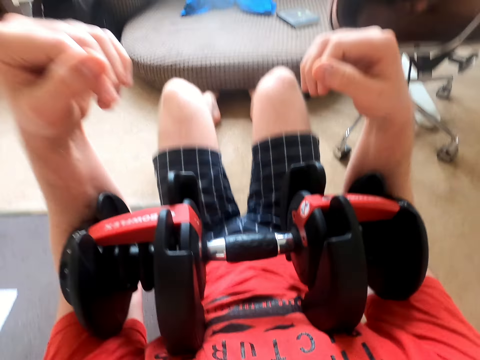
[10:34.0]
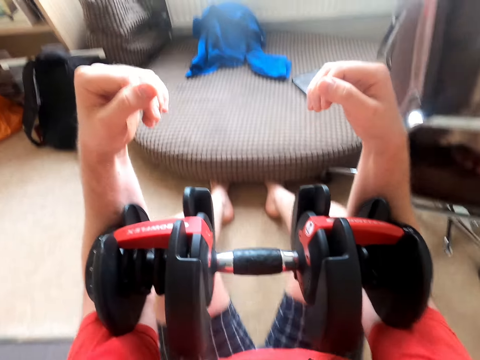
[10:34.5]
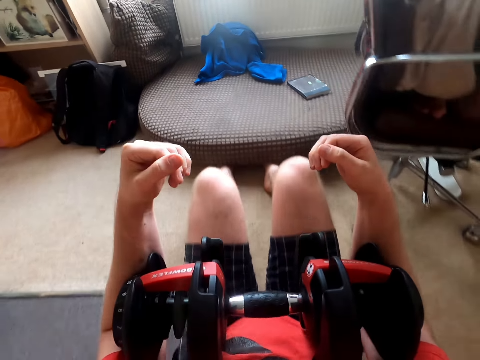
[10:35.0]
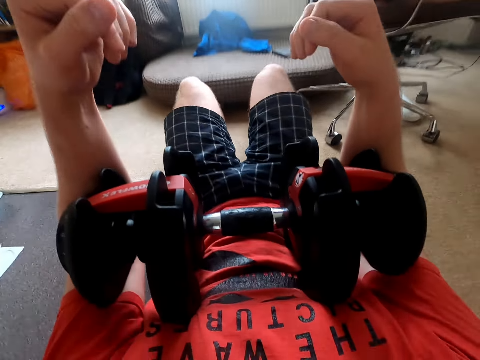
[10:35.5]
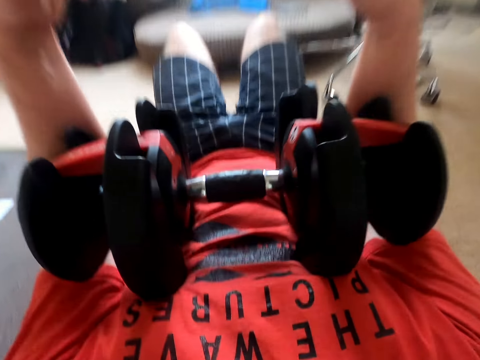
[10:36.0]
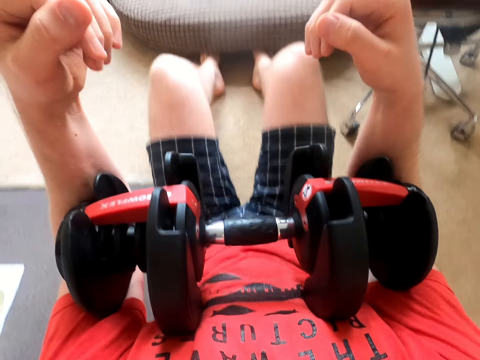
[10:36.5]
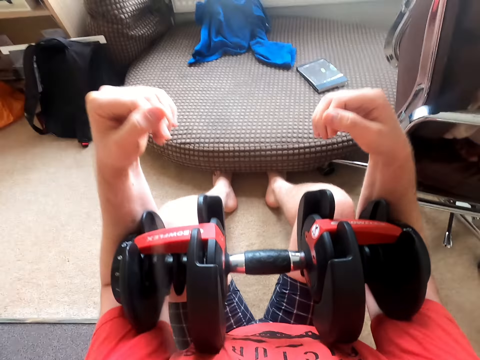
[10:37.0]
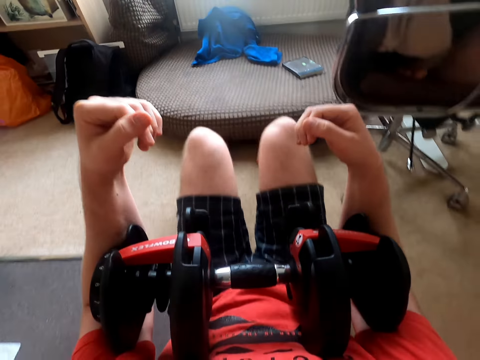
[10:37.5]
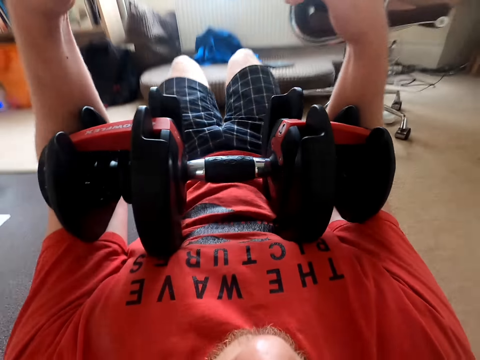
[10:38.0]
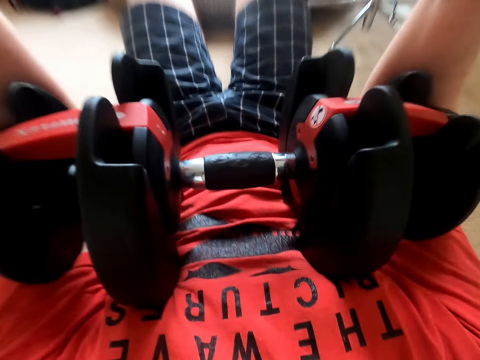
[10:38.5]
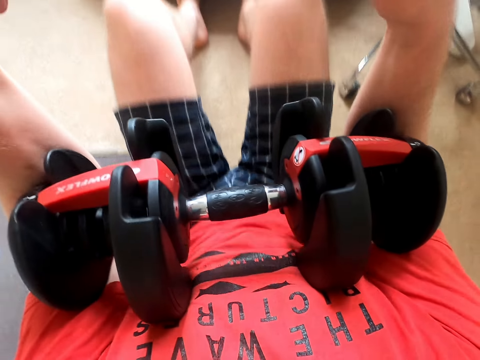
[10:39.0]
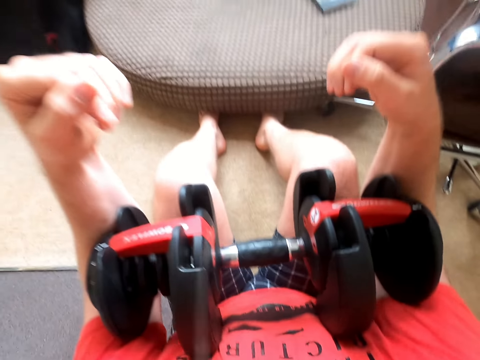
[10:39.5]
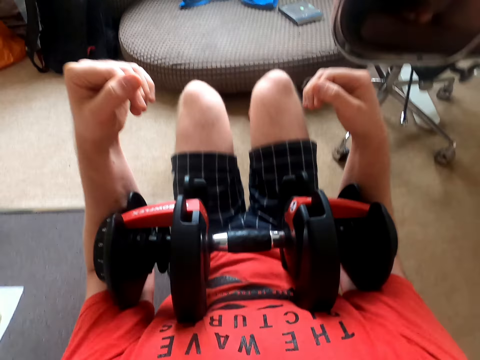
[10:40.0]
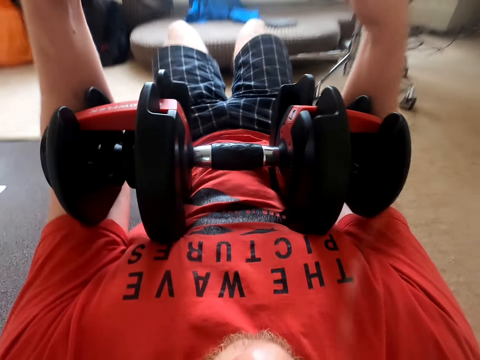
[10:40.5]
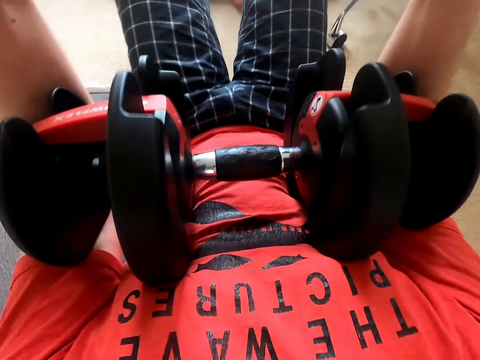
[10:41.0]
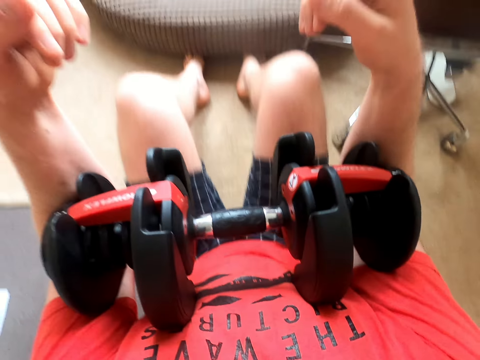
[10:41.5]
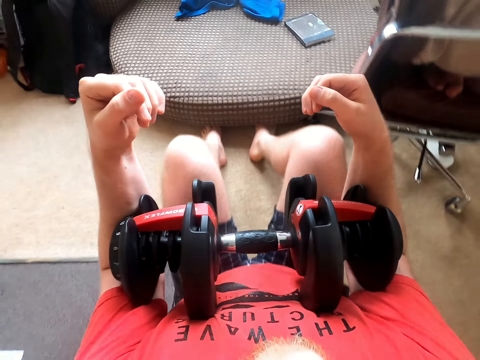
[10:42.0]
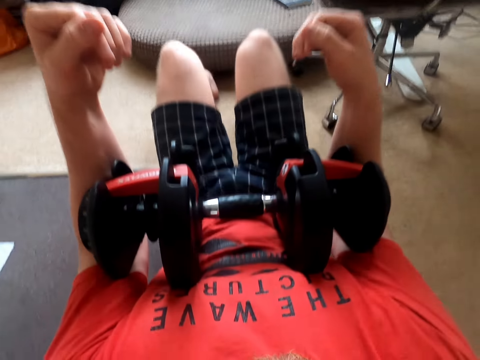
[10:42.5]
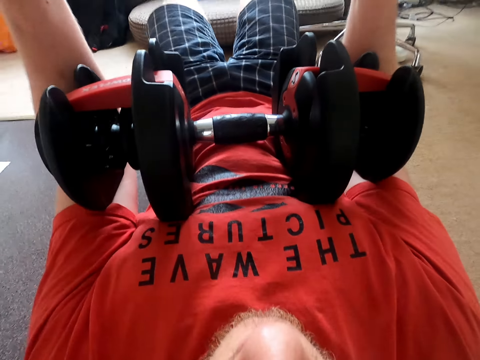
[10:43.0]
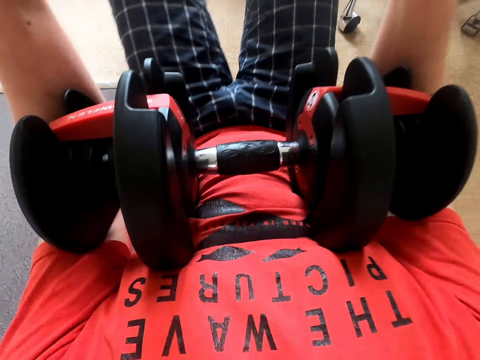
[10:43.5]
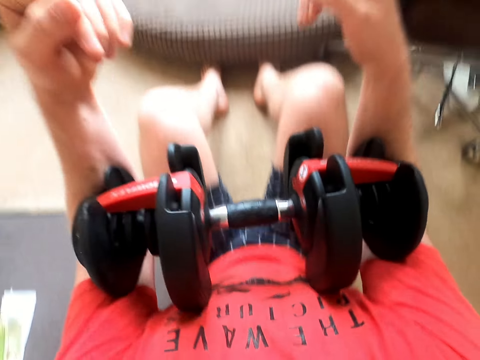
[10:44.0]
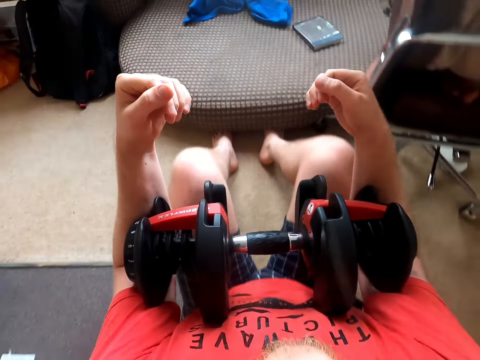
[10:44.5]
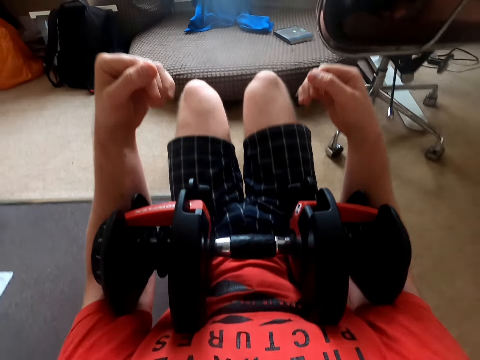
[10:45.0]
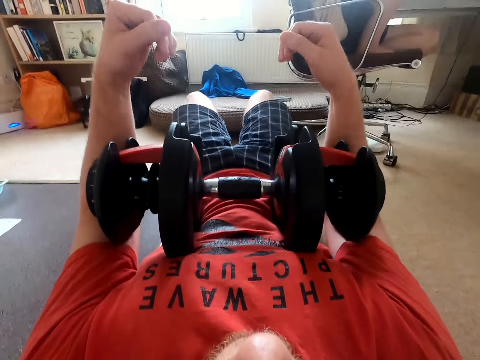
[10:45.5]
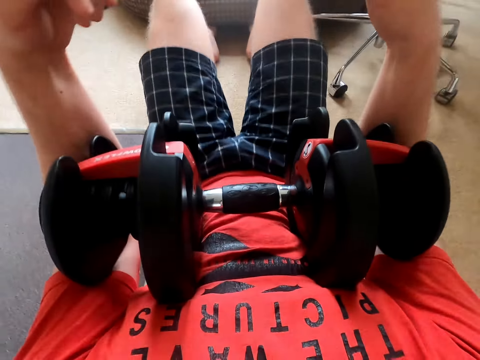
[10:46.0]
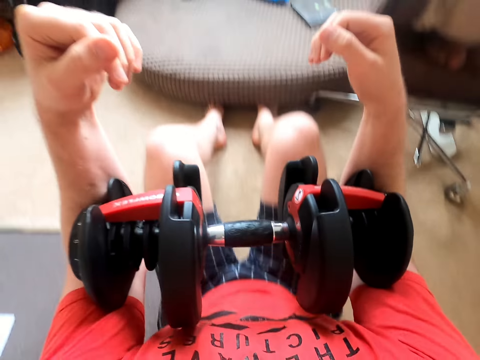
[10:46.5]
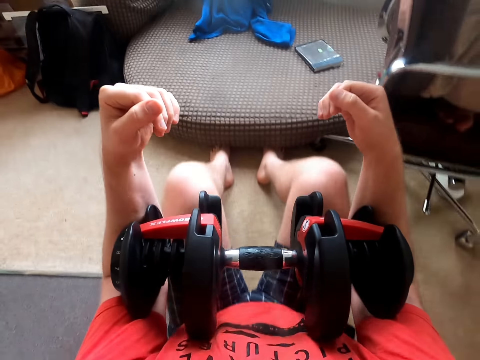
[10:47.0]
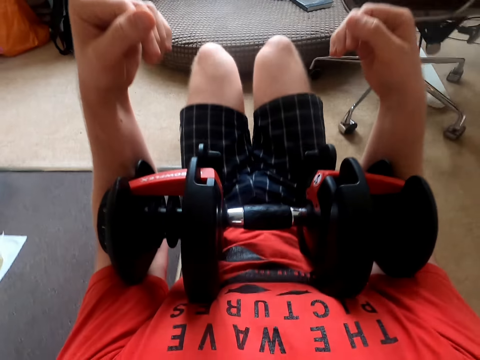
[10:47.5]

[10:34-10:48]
The camera wearer exercises with a dumbbell repeatedly.

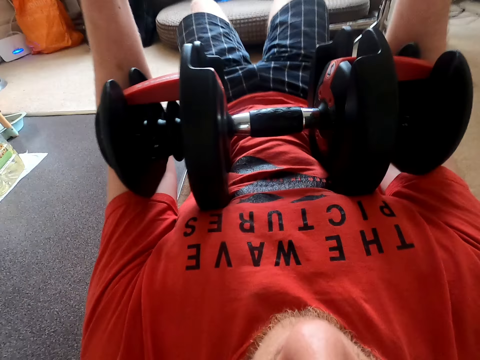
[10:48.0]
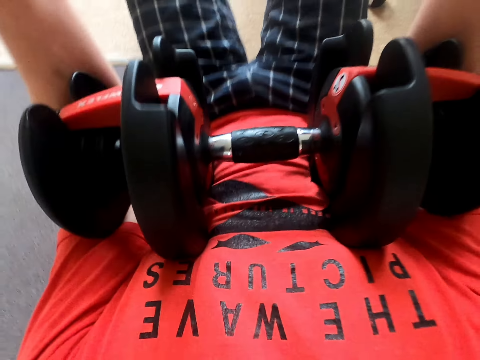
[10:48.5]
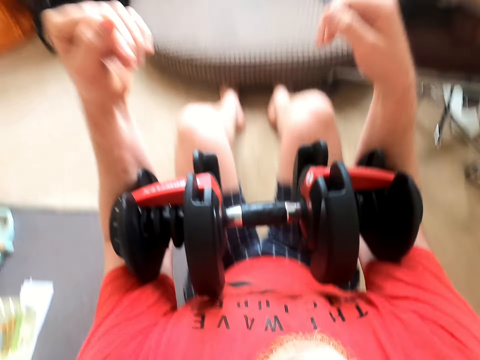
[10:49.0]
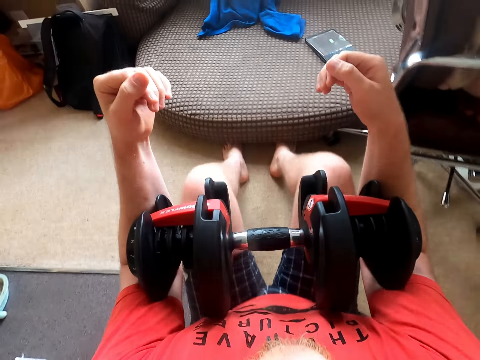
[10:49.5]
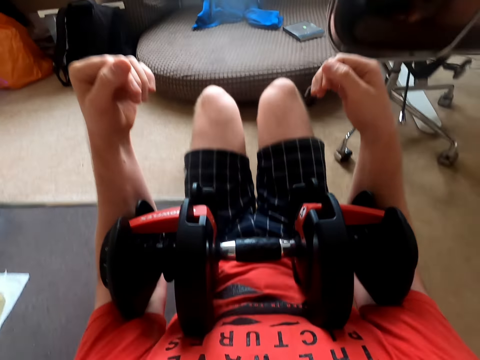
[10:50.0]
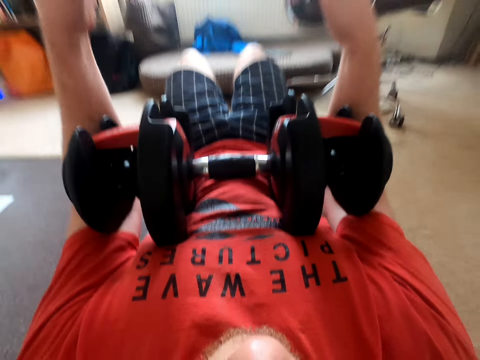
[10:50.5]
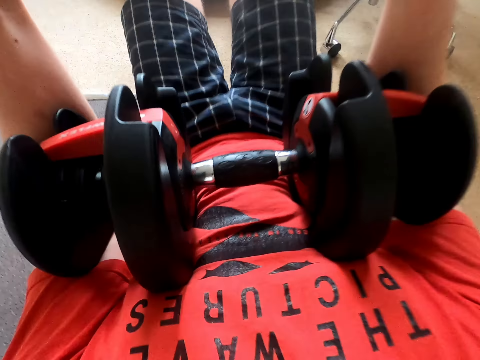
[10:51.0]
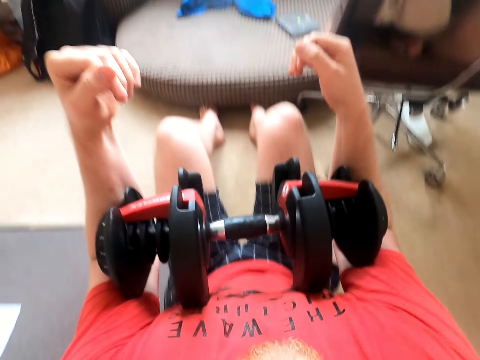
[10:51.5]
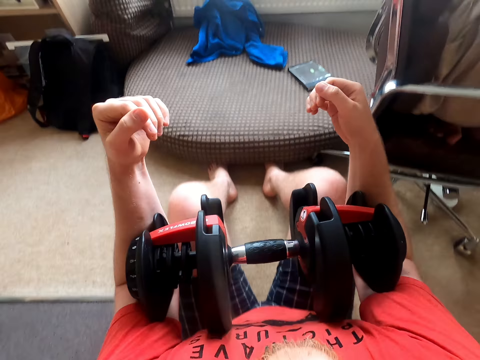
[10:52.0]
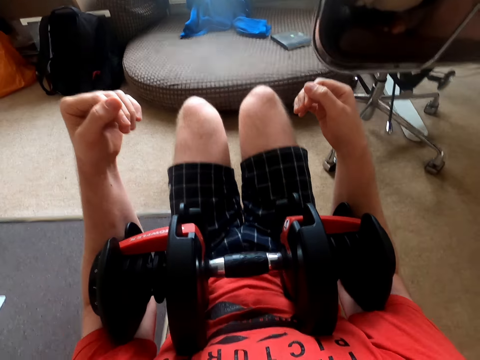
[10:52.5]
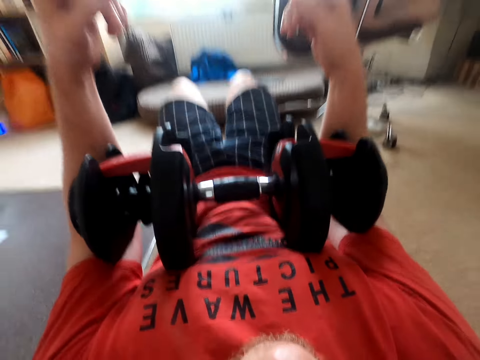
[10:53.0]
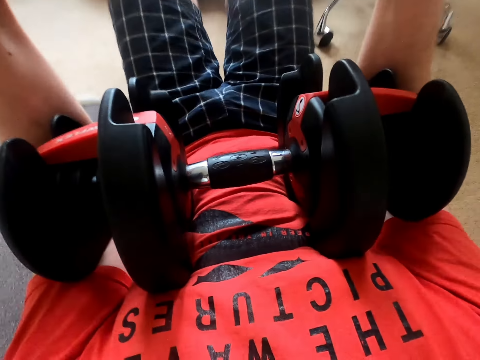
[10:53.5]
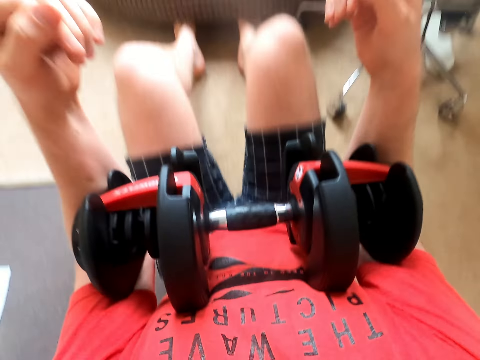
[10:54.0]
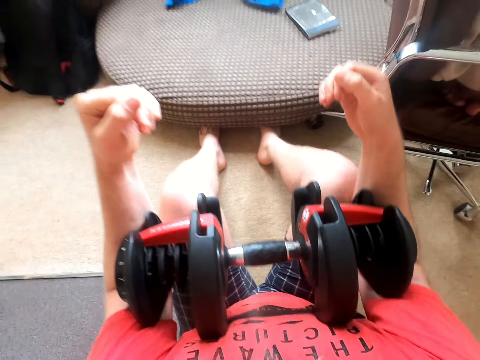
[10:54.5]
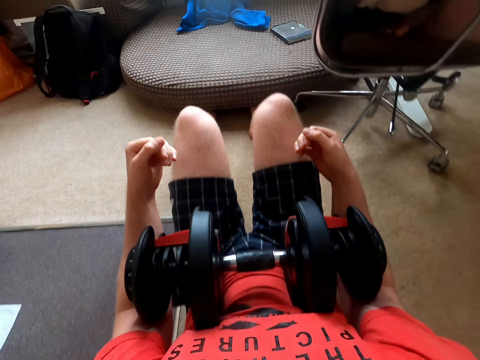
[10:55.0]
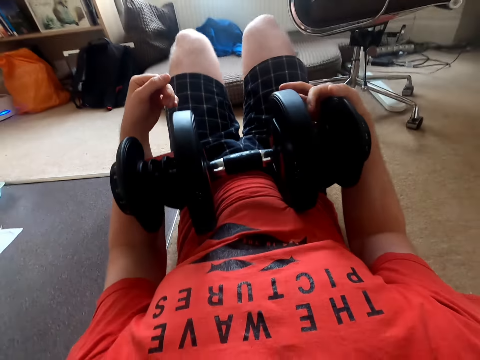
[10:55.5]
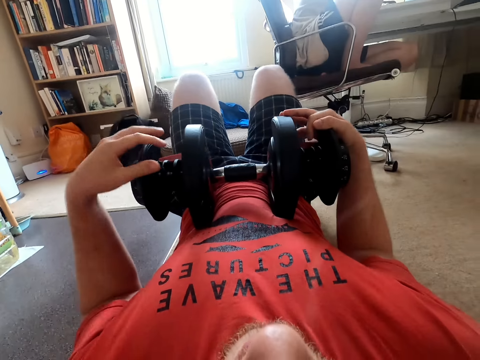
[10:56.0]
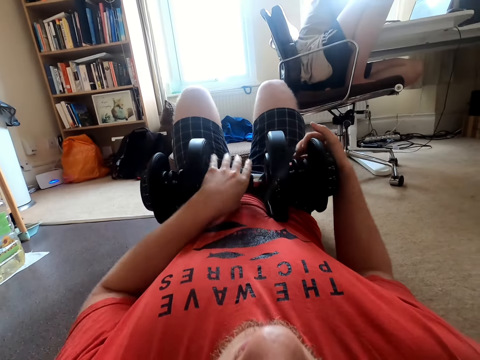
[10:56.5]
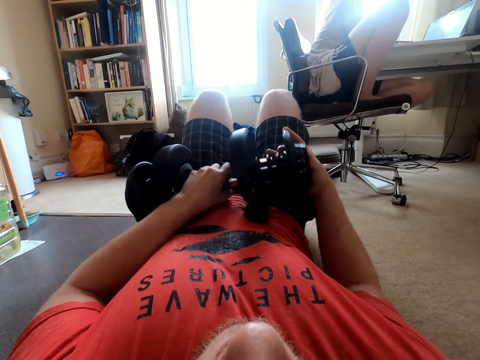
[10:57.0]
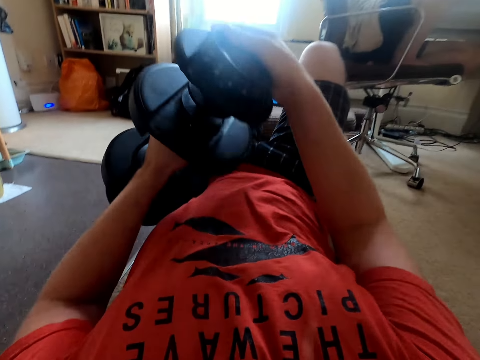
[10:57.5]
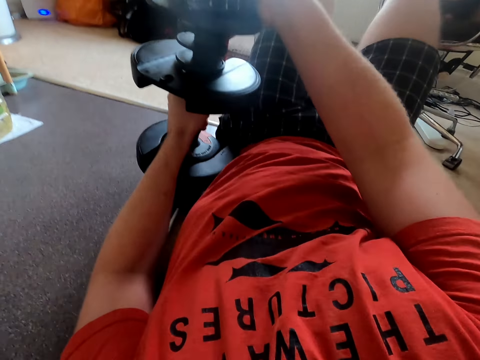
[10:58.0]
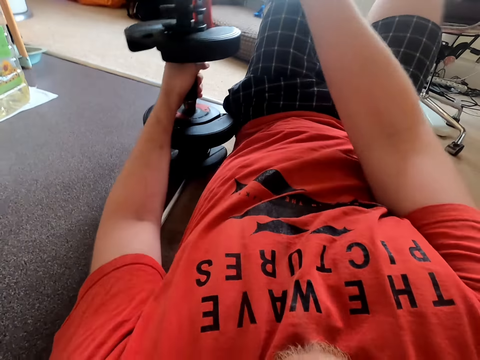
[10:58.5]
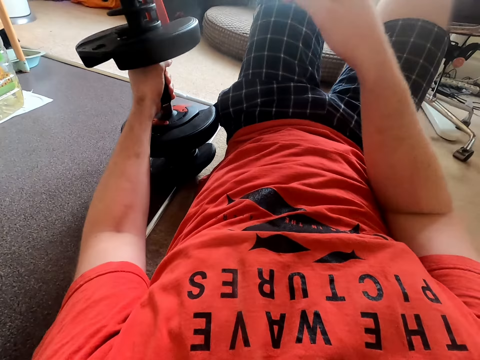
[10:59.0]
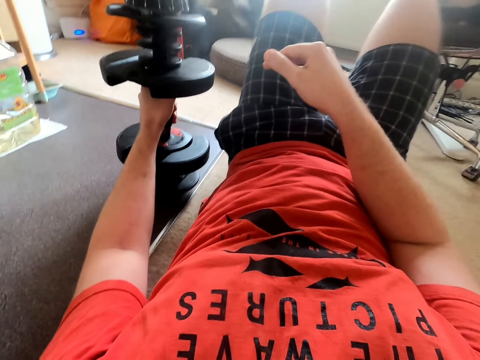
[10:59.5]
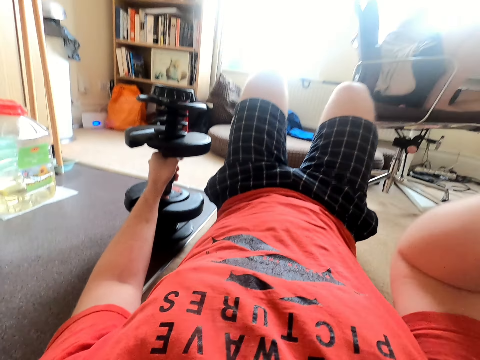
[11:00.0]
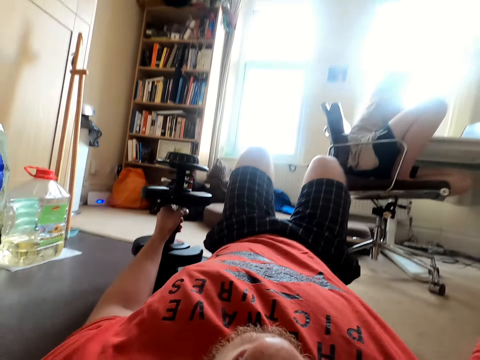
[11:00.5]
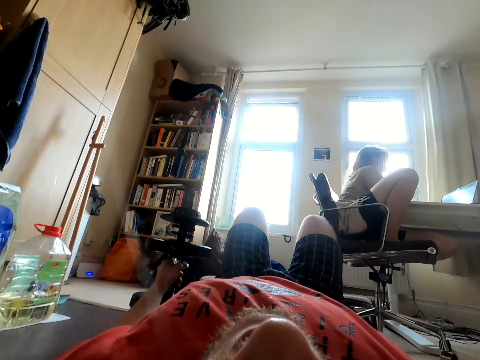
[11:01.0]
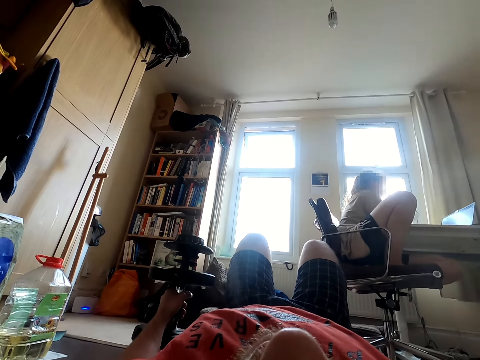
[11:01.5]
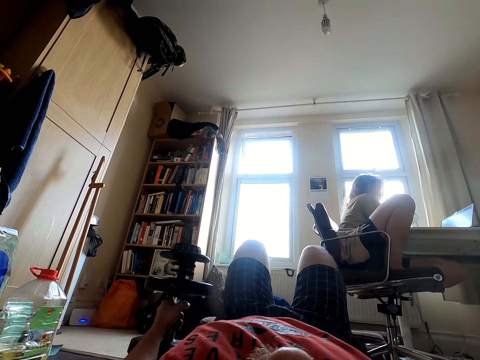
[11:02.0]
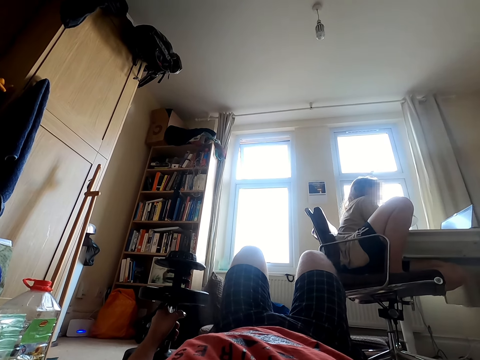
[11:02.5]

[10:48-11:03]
The camera wearer exercises with a dumbbell repeatedly. They put the dumbbell weight on the floor.
